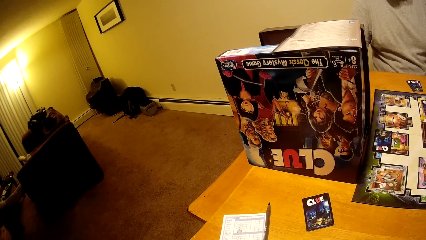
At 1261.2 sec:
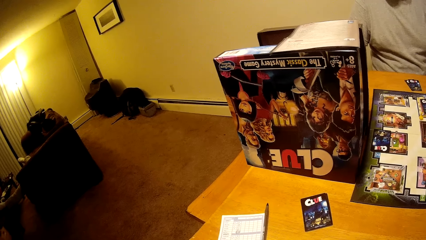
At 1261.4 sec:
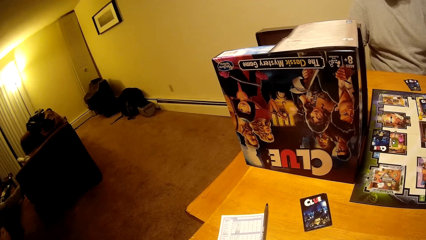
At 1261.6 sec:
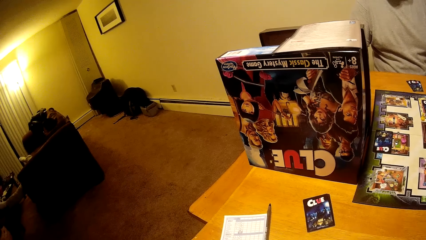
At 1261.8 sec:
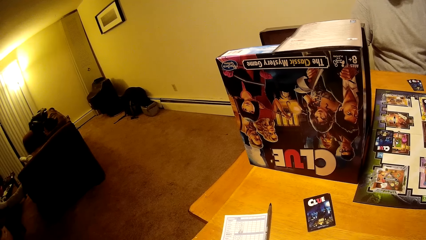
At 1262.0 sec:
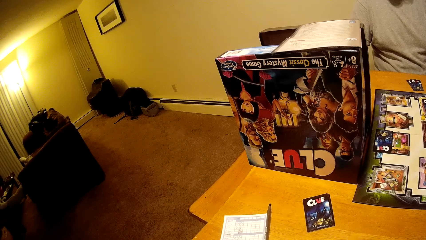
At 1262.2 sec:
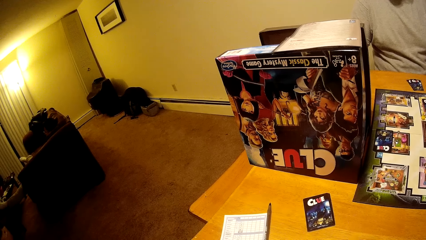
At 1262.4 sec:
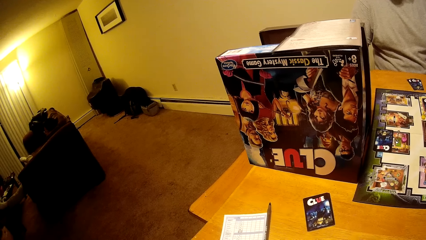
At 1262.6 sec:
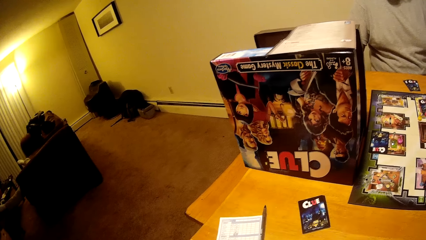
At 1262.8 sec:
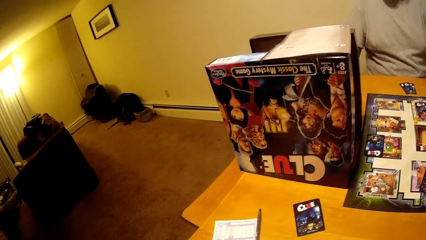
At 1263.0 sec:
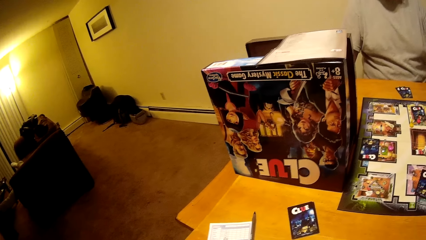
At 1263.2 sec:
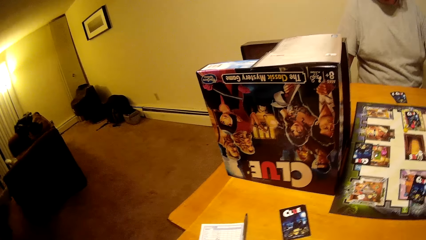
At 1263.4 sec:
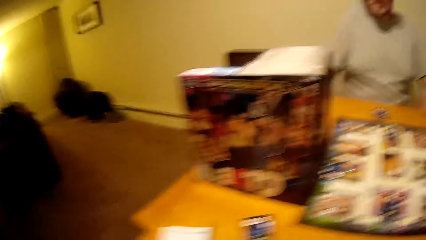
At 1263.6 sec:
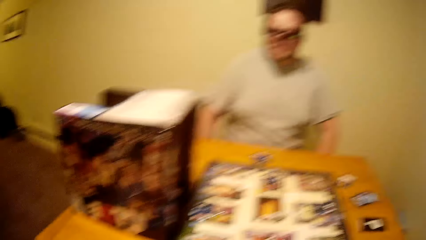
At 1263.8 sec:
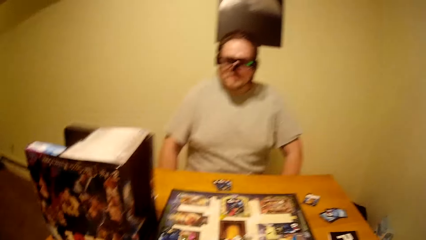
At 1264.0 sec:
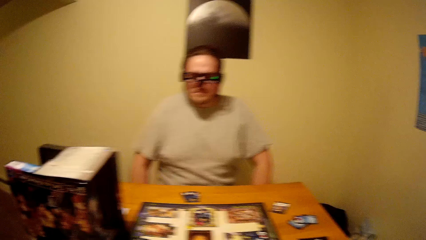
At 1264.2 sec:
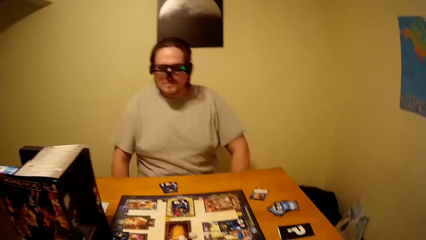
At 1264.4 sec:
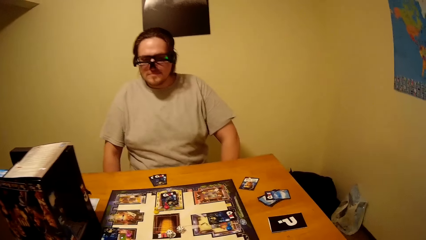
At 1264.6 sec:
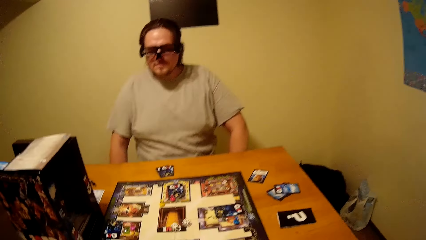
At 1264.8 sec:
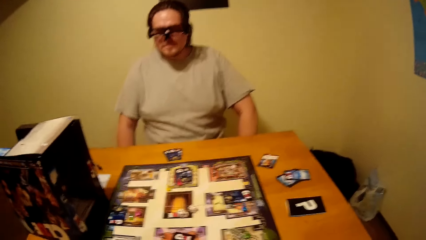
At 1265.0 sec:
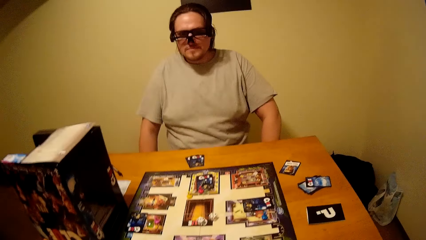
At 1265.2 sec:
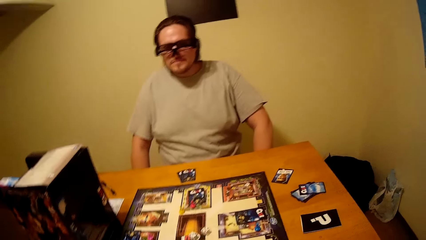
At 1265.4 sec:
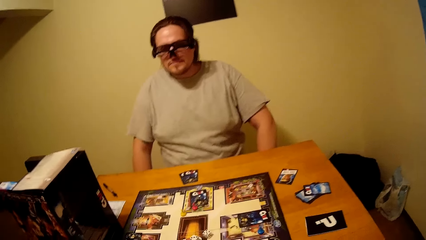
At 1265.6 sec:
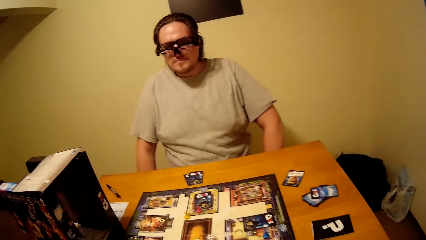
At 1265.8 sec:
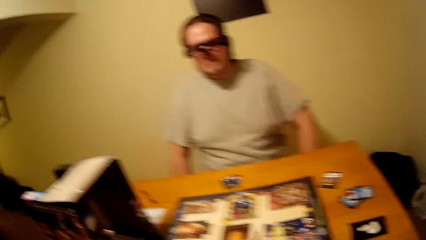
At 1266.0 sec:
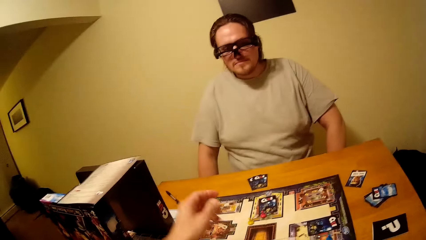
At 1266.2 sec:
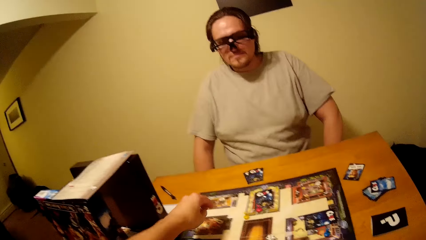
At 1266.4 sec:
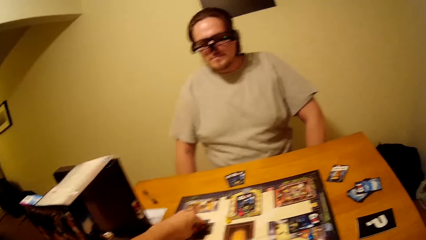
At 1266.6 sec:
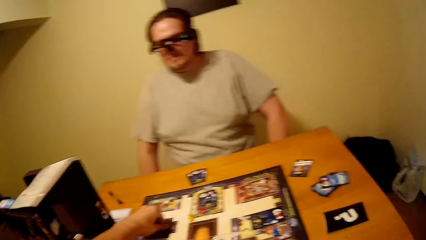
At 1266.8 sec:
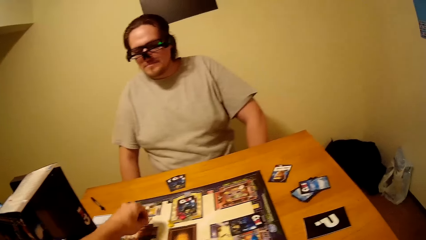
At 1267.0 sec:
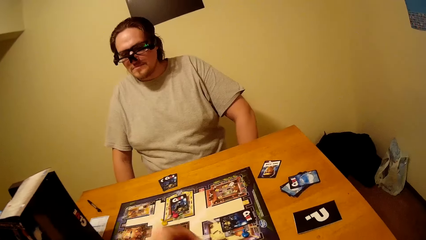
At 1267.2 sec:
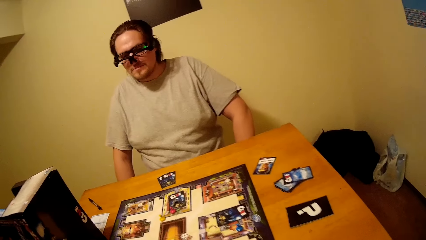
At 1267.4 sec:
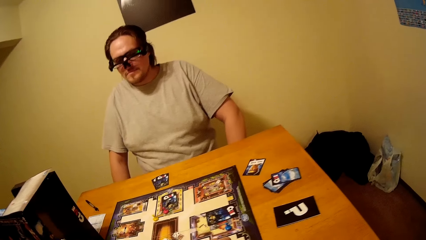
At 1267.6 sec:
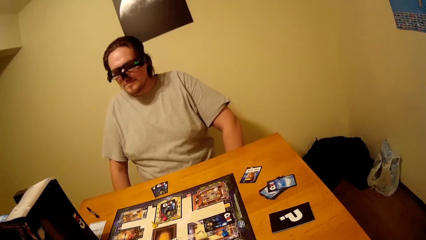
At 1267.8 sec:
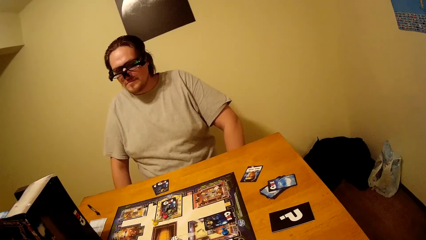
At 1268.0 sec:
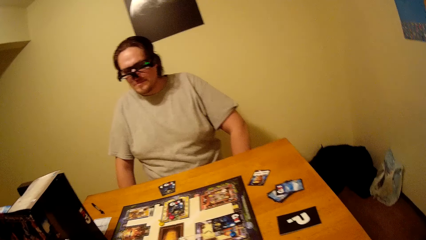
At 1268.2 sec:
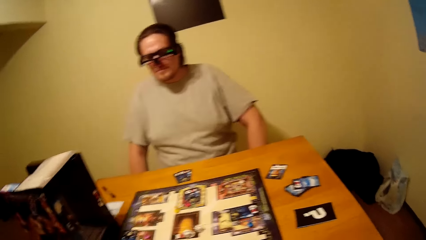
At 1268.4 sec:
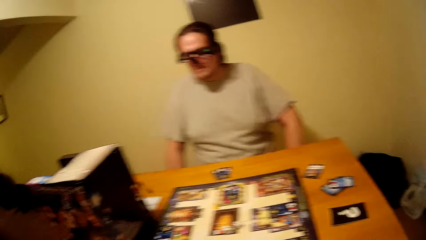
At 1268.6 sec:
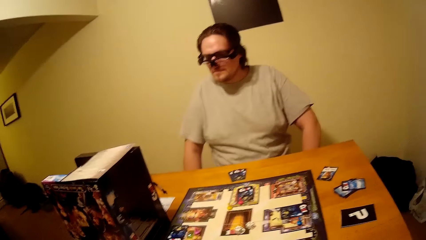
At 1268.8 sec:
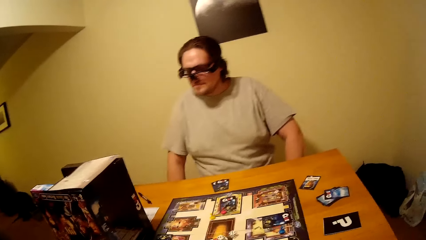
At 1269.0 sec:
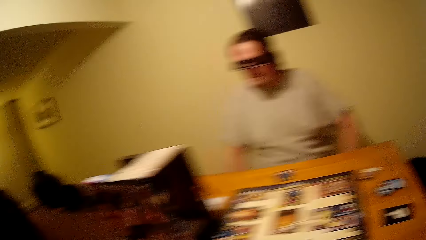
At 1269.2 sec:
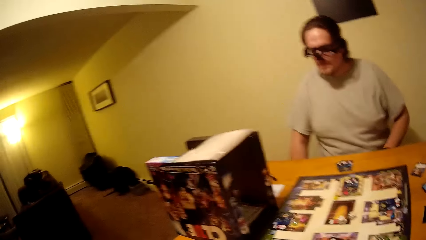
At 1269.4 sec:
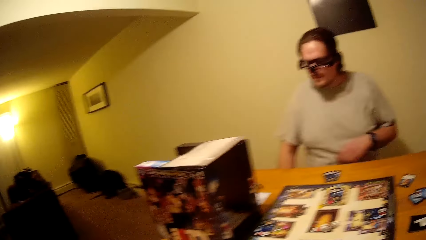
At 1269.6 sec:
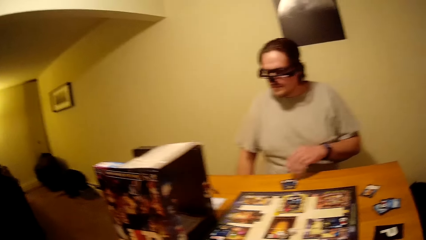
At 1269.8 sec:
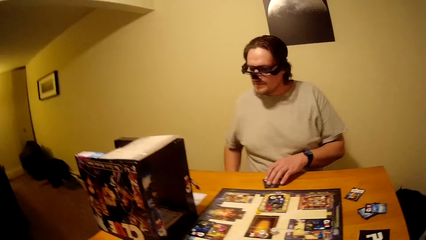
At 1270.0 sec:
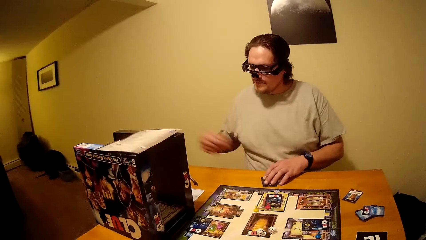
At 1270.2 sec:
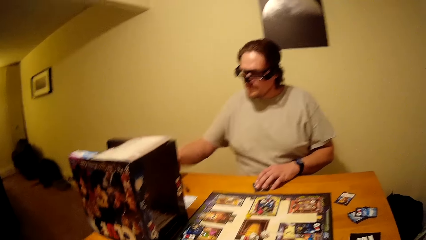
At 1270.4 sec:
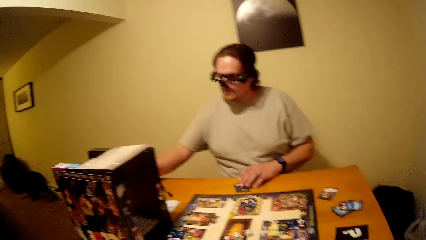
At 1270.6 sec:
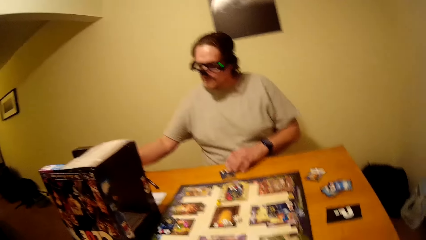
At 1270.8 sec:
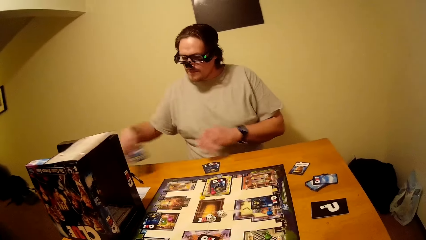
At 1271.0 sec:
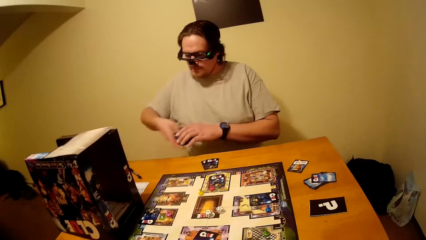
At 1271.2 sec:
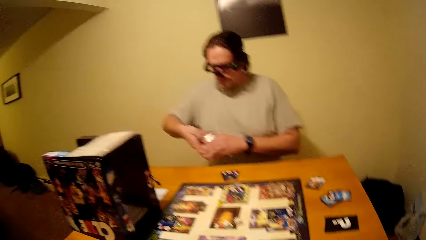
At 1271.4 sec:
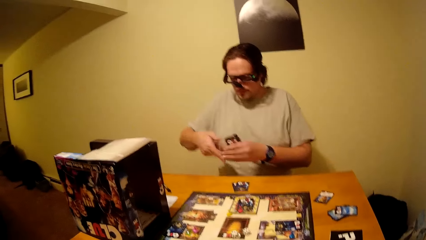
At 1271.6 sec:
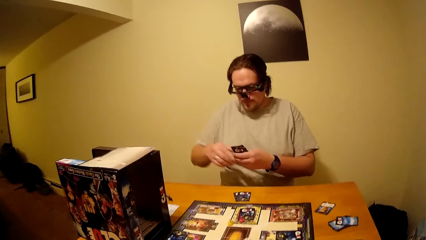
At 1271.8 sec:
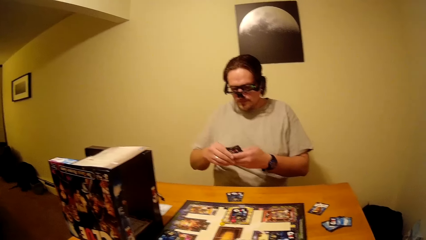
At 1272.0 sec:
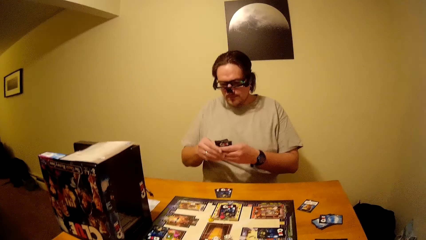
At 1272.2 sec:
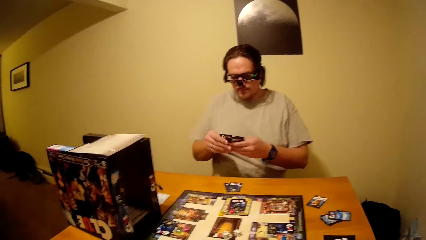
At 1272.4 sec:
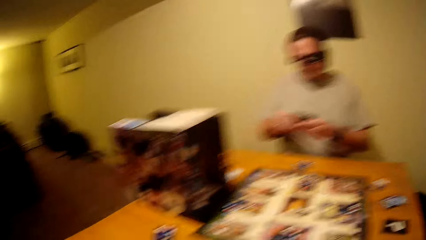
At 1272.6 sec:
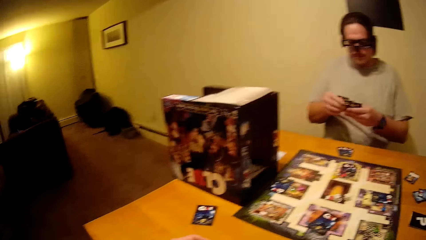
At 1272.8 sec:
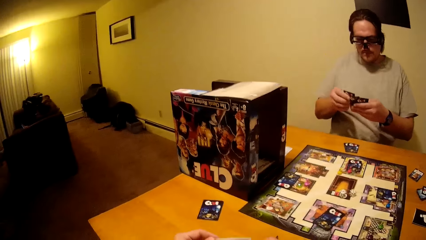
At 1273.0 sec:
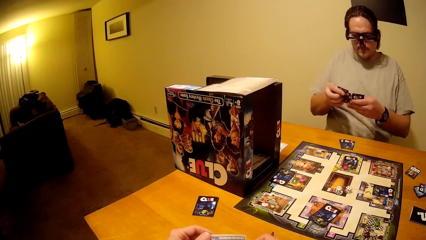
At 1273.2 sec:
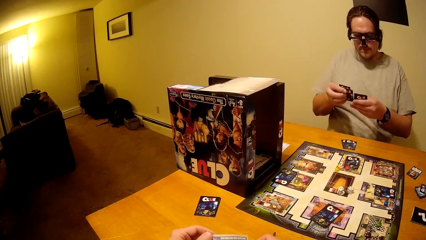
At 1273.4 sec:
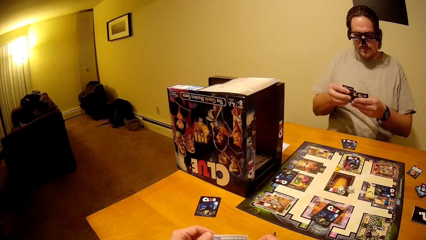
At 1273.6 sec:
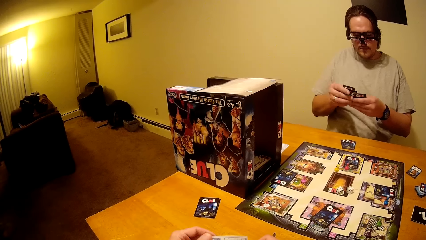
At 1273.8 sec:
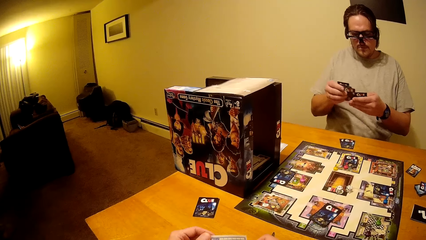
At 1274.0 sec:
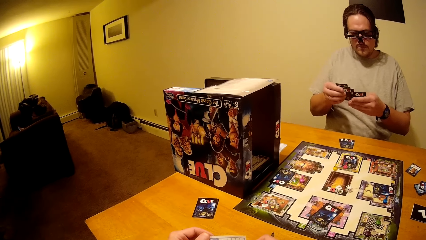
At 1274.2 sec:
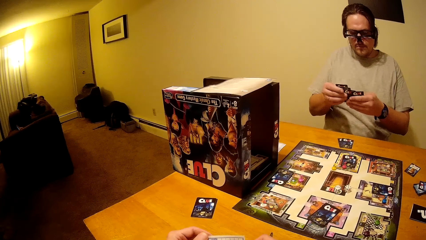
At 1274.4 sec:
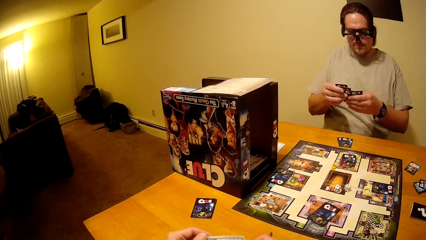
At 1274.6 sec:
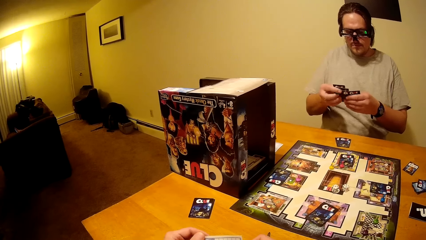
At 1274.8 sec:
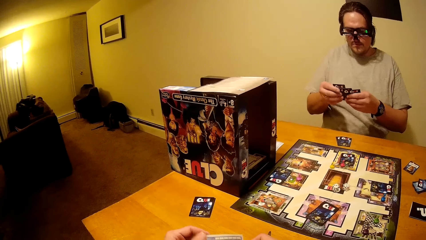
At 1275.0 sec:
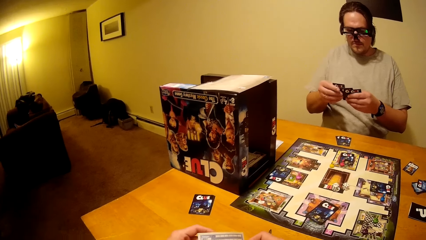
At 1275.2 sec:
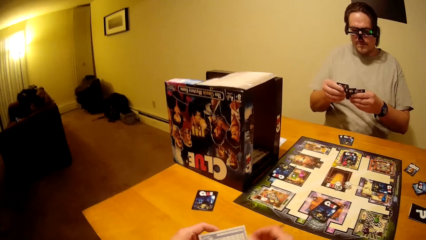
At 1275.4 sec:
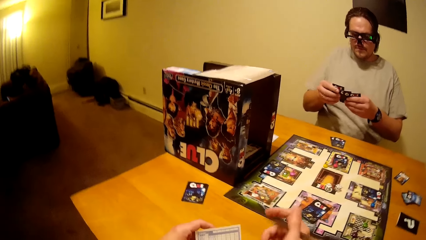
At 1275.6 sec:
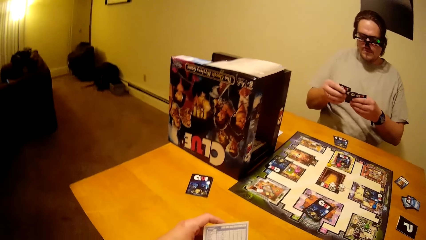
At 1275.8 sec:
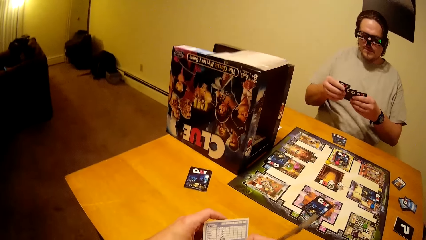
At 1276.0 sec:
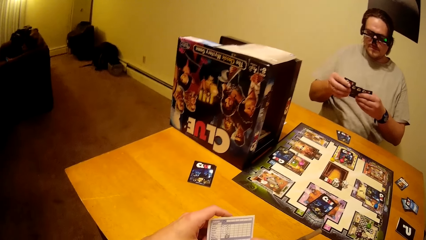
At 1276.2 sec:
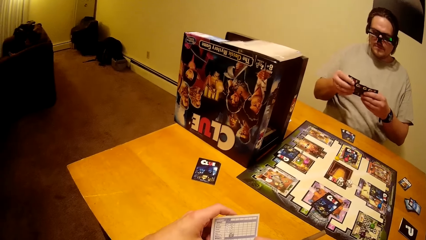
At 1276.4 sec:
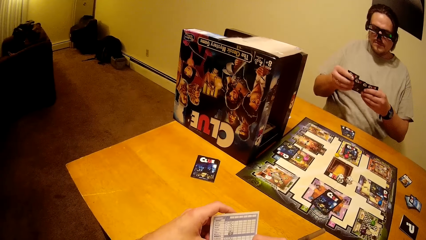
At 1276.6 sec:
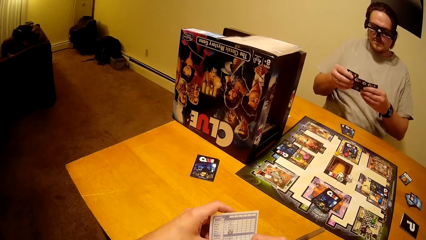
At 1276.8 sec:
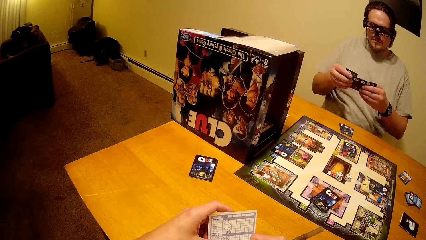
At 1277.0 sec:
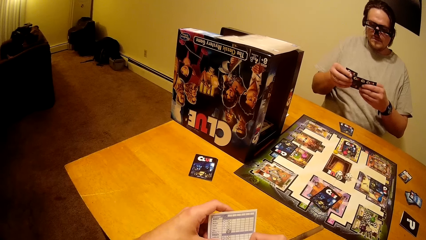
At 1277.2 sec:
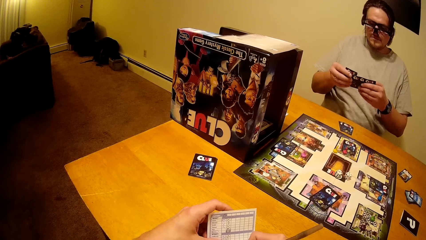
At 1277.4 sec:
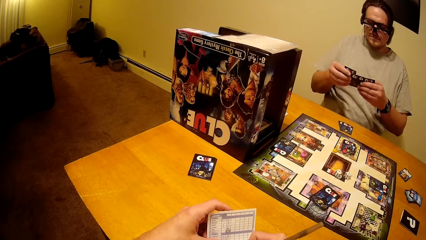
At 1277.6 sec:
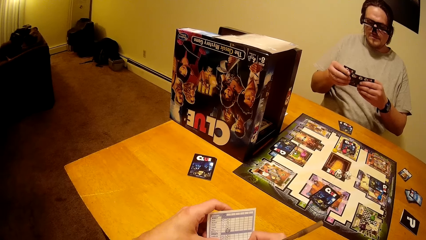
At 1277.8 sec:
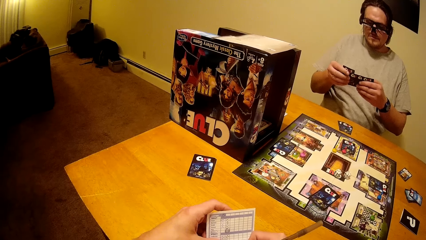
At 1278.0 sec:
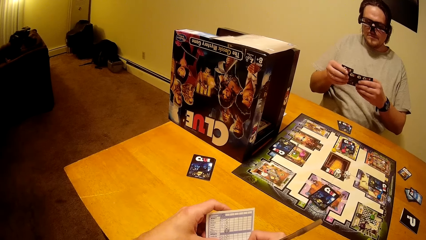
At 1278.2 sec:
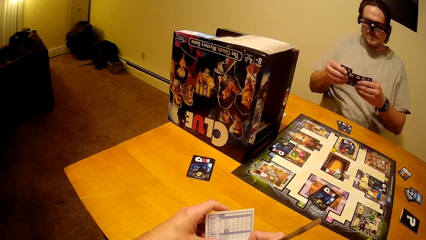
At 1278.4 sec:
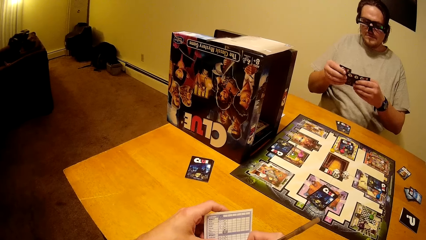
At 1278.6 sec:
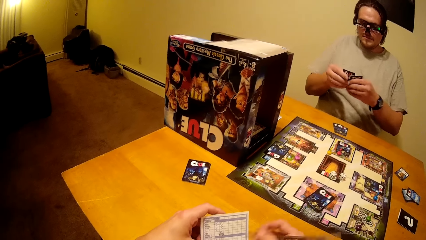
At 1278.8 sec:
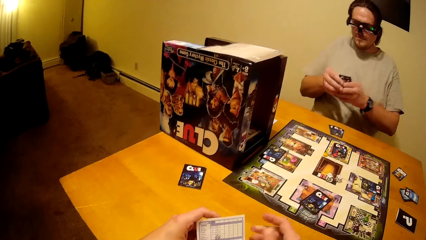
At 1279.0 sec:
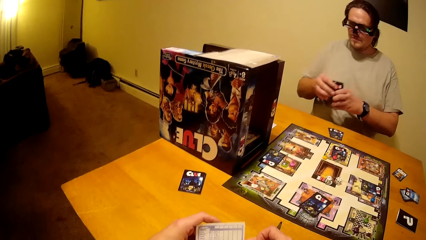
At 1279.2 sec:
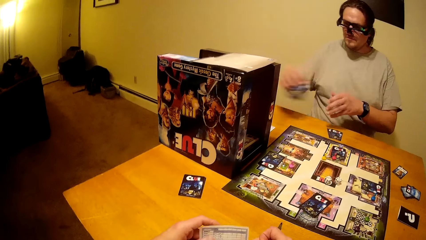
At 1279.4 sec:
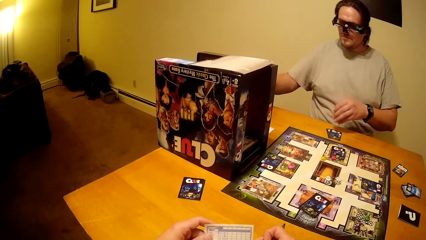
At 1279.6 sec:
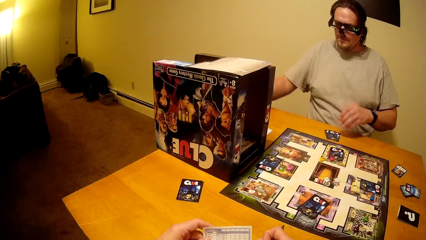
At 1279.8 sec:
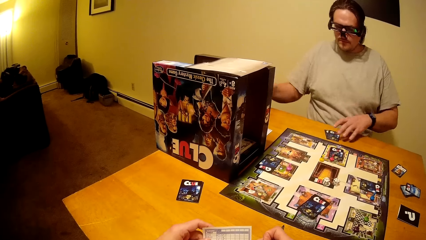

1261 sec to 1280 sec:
The camera wearer interacts with the man. They talk with the man. They pick the dice on the table. The man holds the board game cards on his hands.
